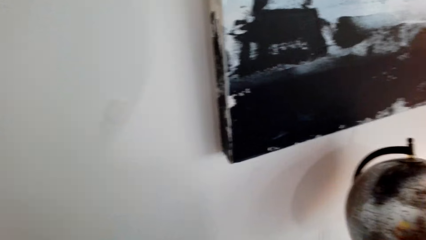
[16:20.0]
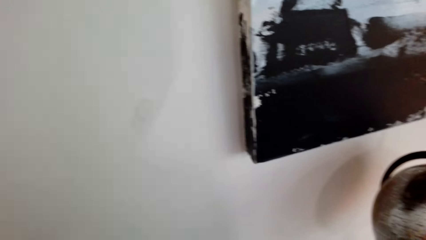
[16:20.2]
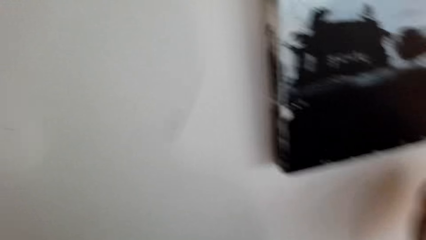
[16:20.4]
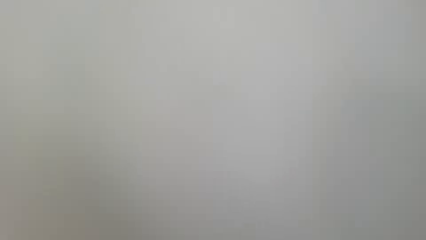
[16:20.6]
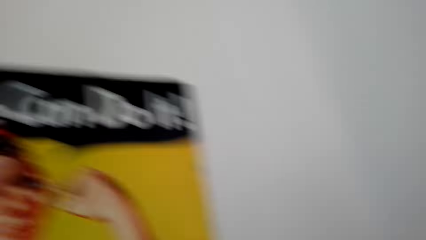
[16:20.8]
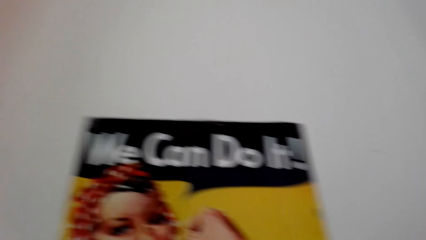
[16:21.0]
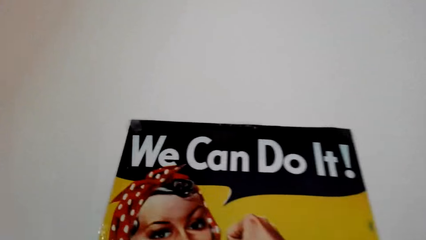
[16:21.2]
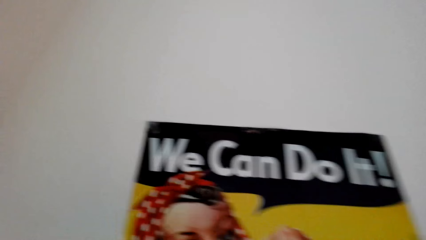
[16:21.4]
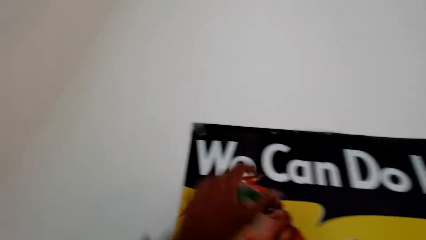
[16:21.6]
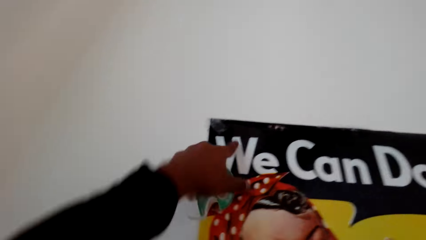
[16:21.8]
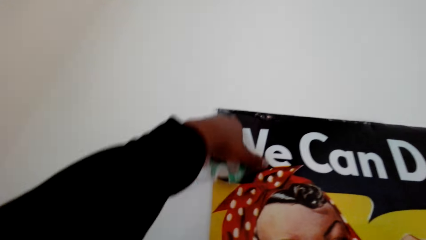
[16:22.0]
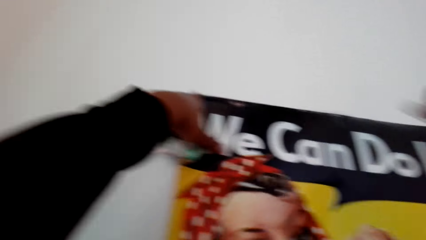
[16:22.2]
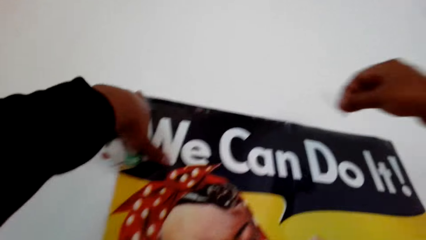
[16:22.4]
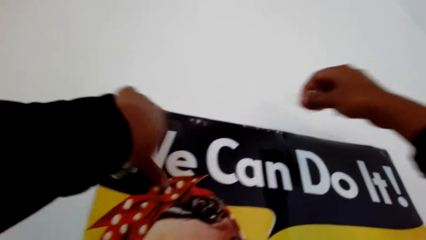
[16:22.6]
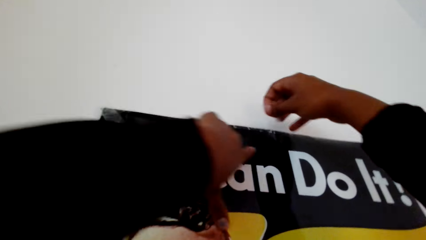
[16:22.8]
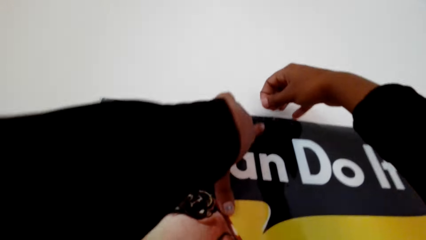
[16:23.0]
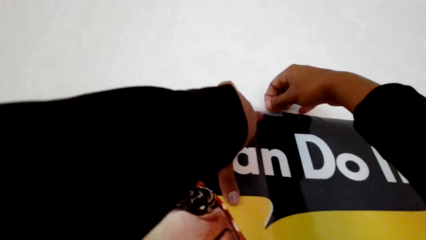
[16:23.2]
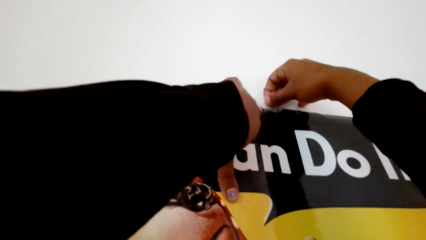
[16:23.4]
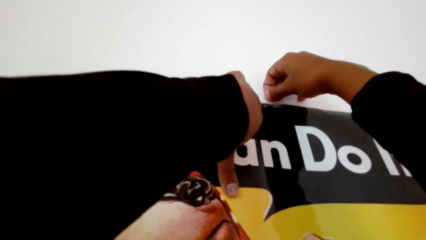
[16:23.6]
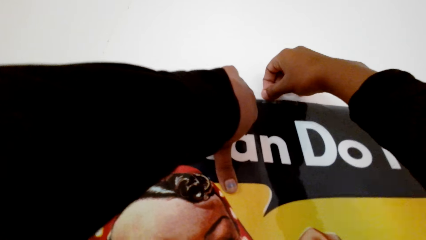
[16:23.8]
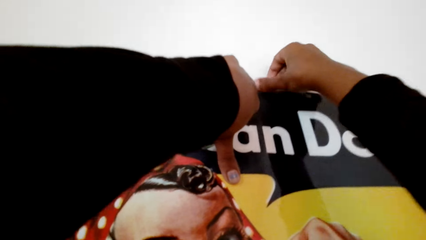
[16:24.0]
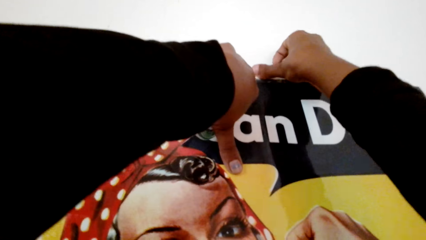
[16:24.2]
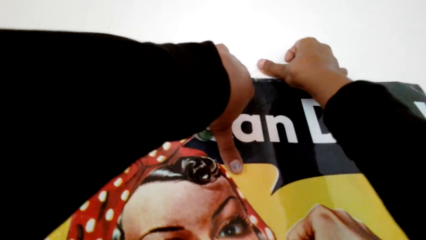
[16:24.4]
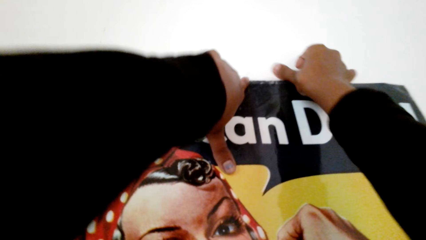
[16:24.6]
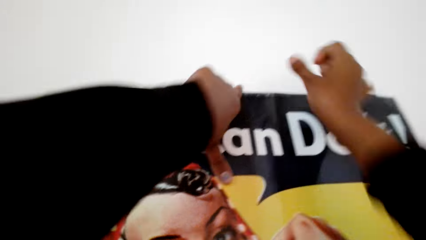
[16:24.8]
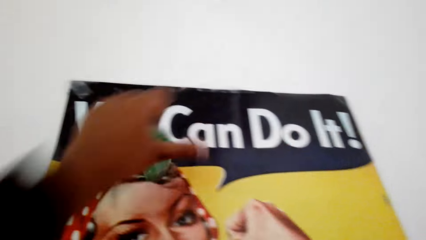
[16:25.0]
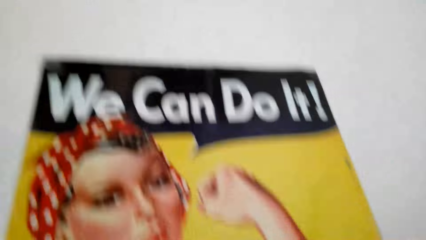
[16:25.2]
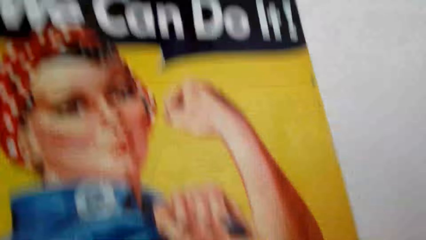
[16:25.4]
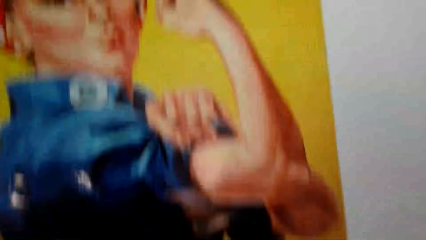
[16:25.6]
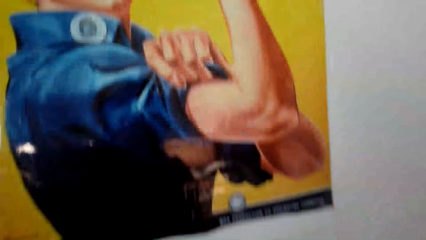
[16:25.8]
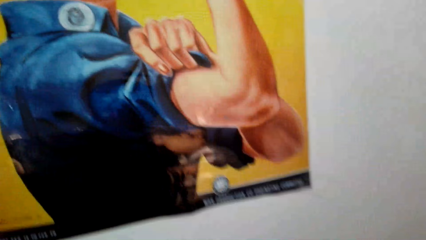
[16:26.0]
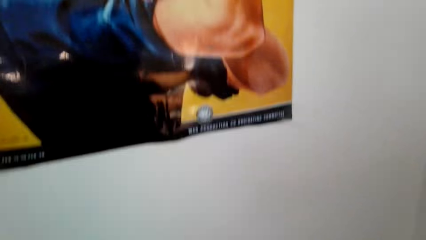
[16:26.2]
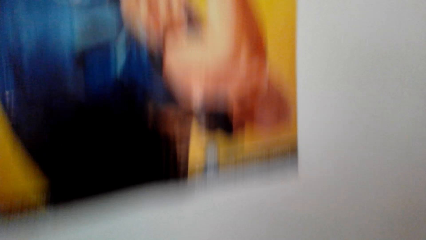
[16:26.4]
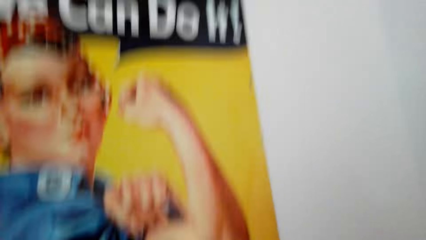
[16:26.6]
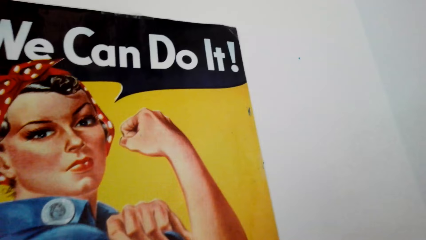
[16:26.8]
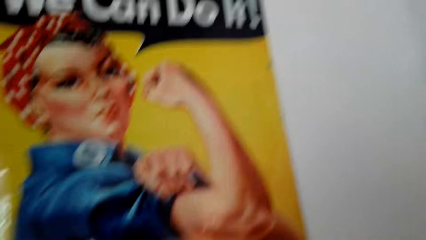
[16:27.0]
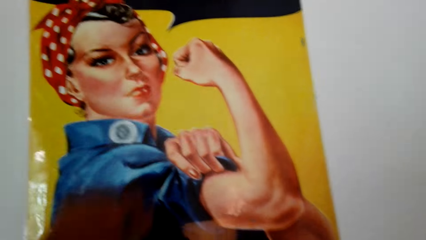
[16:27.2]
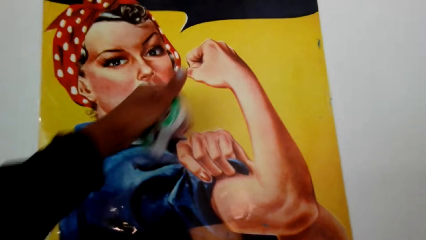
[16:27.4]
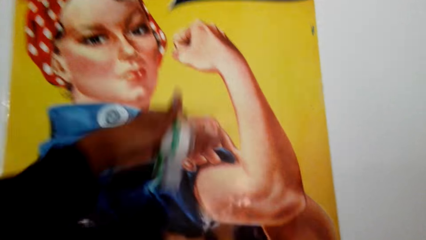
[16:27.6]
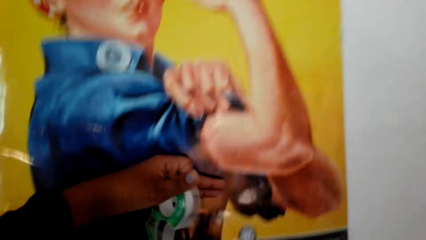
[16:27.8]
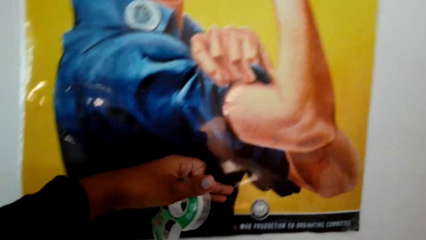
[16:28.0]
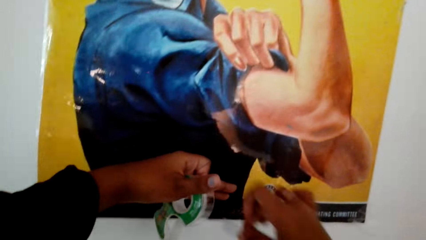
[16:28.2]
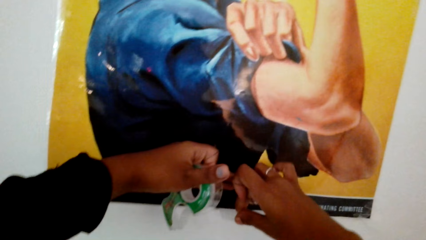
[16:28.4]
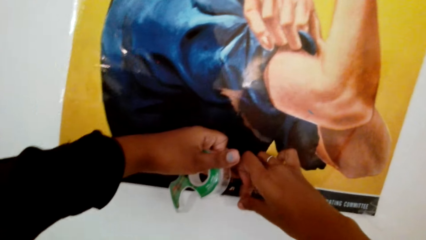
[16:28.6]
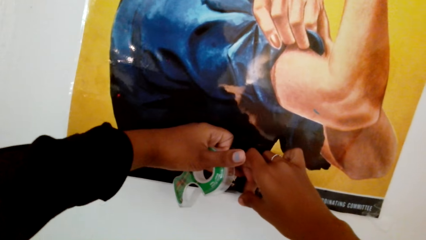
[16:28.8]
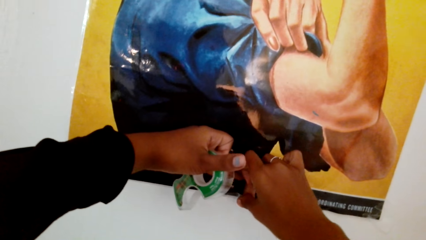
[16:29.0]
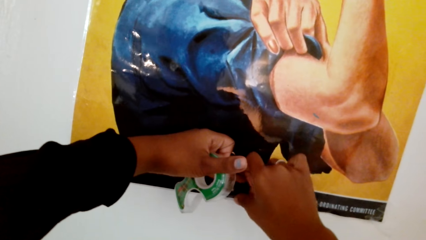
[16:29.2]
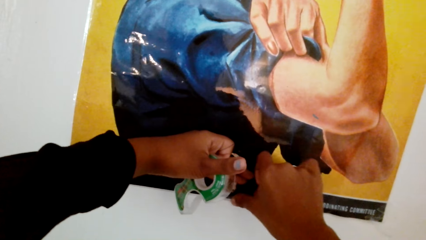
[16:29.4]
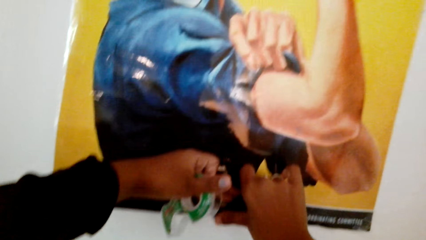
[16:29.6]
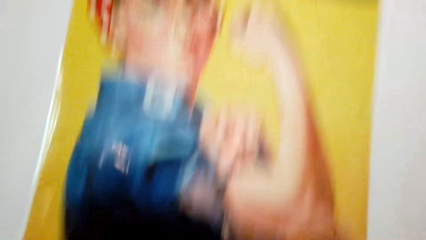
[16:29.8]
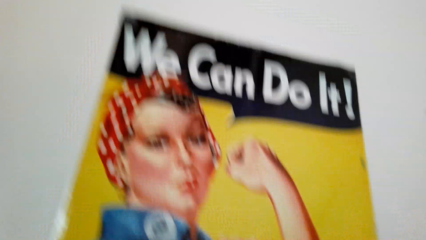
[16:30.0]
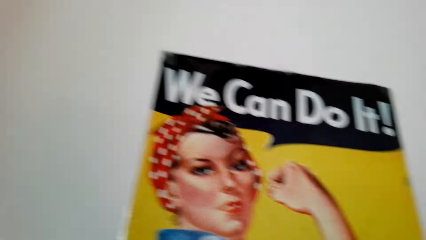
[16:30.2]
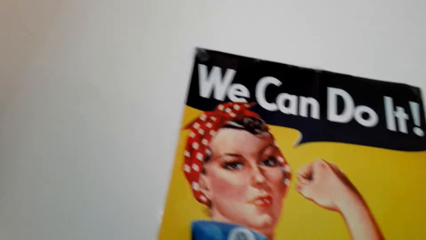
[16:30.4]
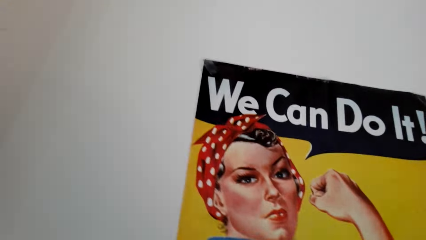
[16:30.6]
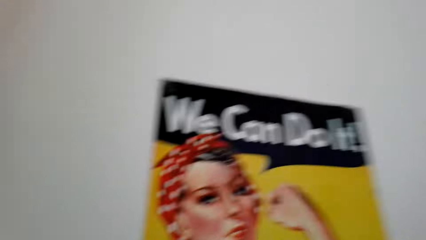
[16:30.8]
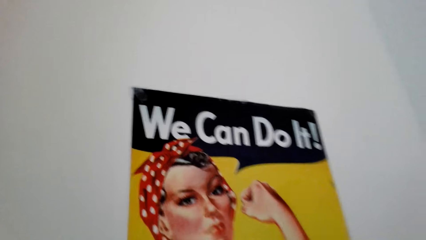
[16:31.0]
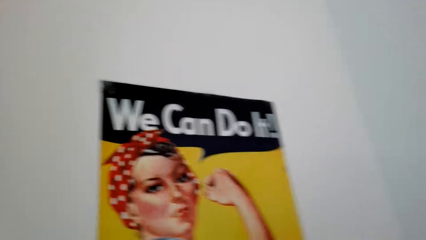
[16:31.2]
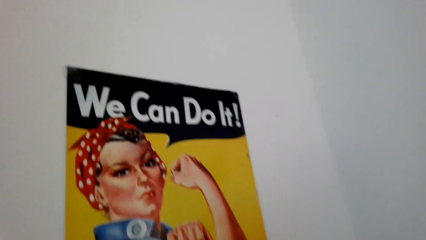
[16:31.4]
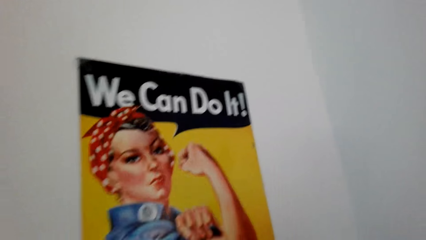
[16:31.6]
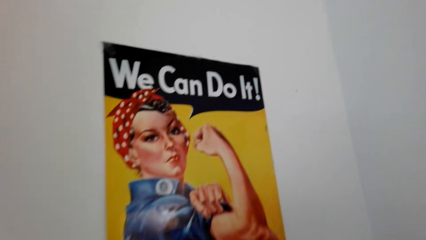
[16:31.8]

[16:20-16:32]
The camera wearer moves a hand along the picture or poster. They place a masking tape on the poster on the wall. They move a hand. They straighten the poster. They place a masking tape on the poster on the wall.

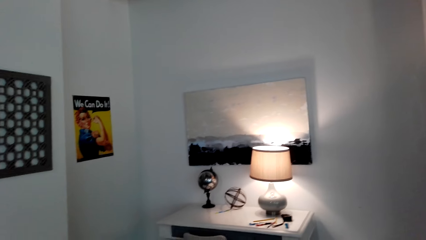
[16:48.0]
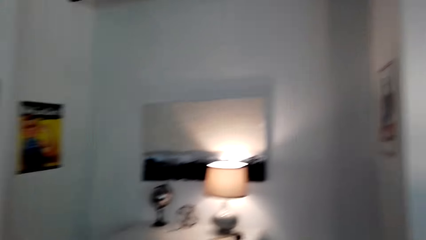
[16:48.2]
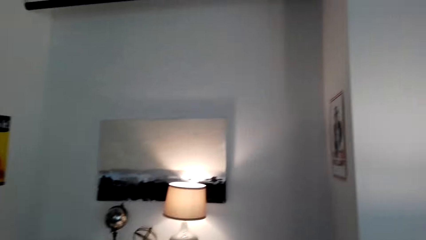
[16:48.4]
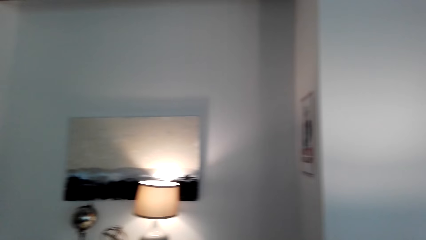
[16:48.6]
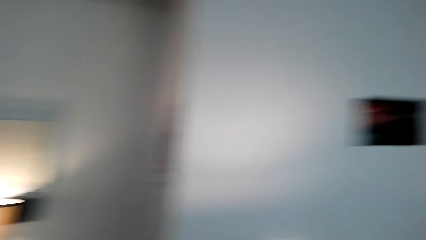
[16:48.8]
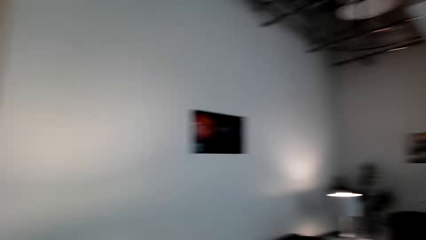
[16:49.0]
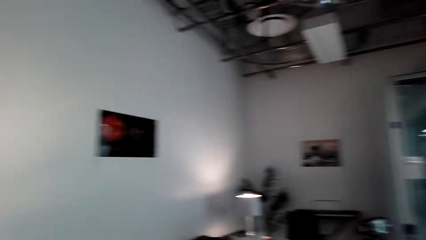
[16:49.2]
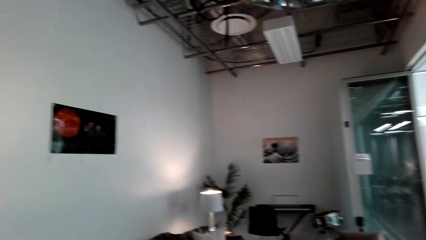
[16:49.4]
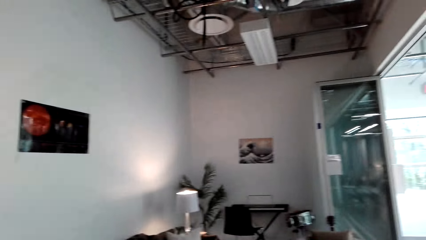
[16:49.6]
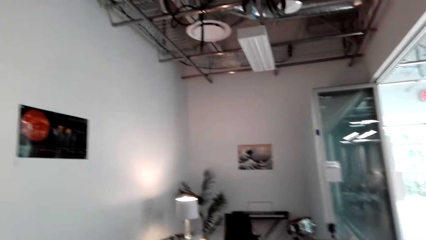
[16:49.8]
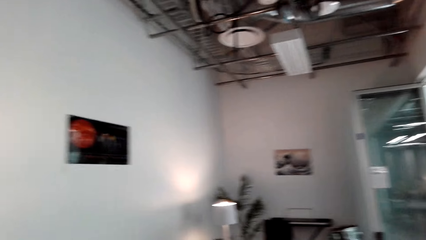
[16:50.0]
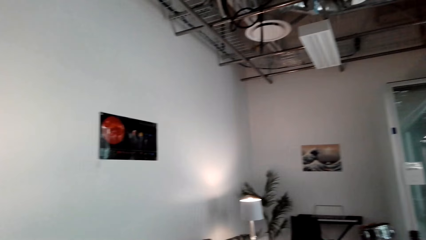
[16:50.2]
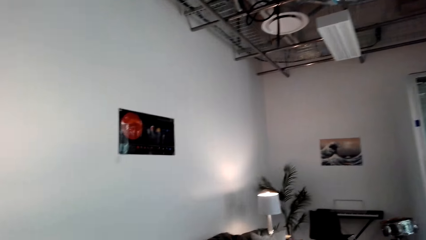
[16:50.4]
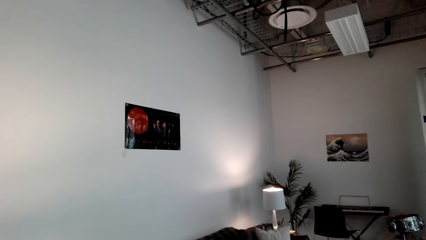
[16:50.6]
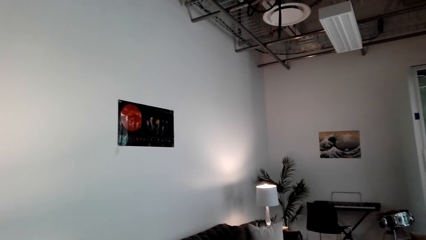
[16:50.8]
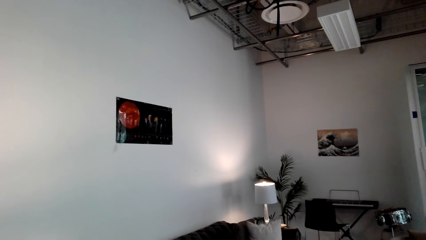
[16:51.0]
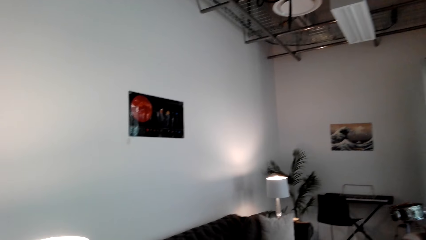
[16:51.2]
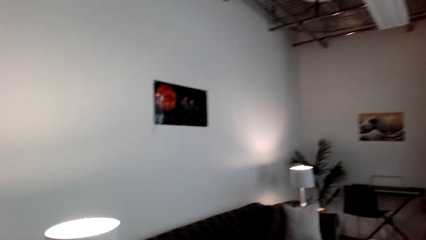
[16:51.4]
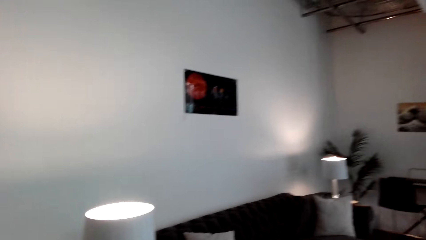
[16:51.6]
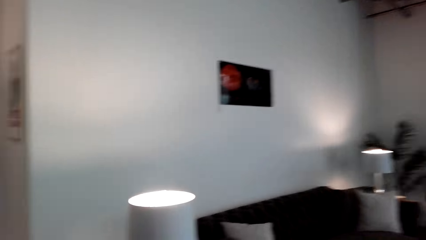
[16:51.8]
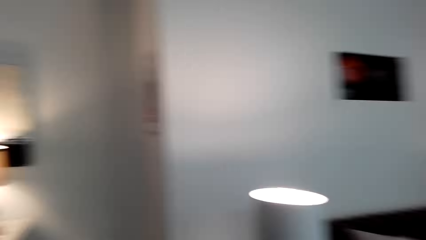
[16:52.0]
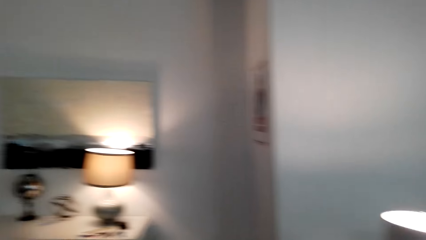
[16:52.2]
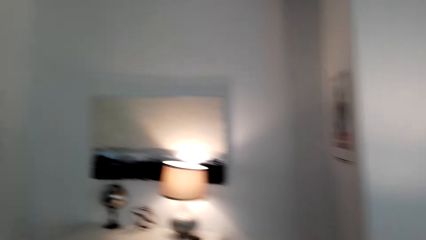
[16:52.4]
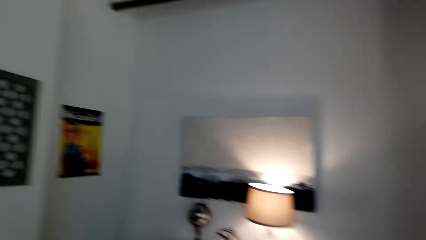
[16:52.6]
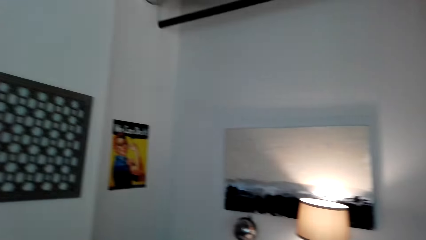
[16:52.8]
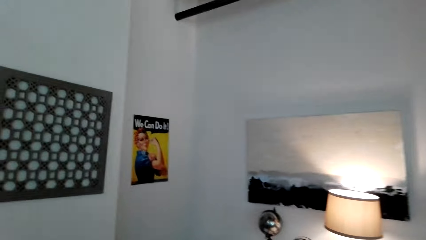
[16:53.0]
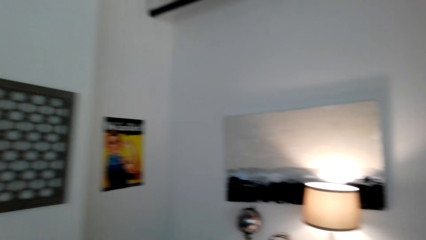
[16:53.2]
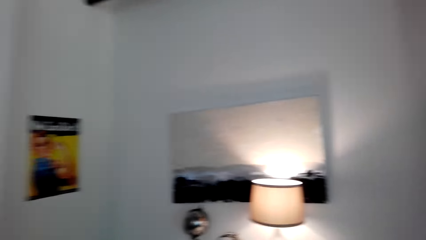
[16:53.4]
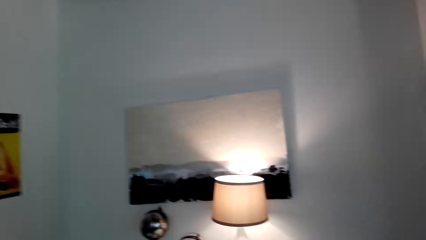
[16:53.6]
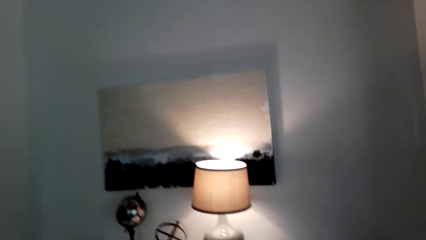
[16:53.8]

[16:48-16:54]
A person converses with the camera wearer. The camera wearer looks around. The person converses with the camera wearer. The camera wearer looks around.
